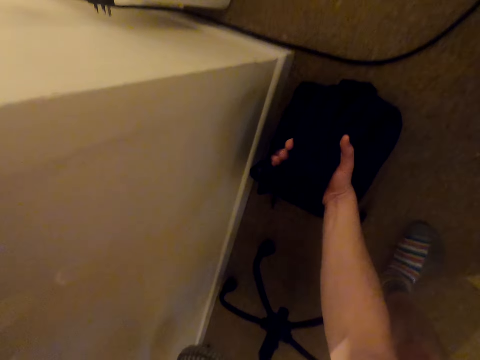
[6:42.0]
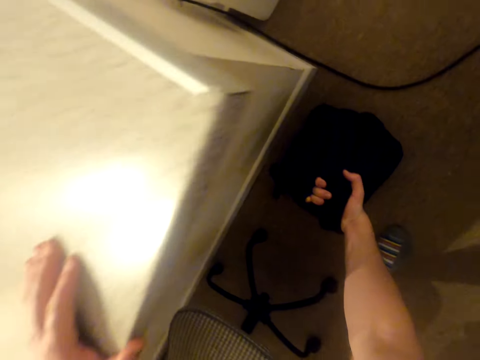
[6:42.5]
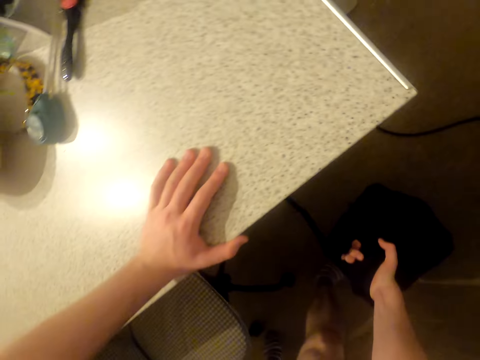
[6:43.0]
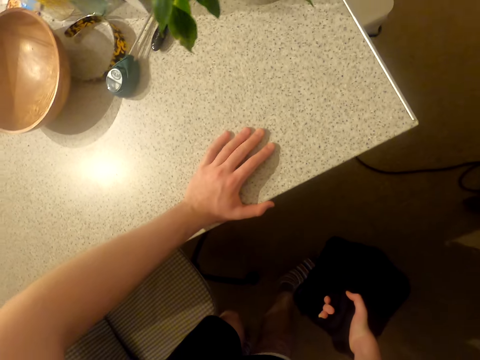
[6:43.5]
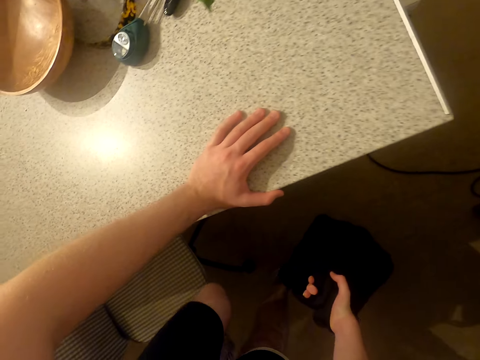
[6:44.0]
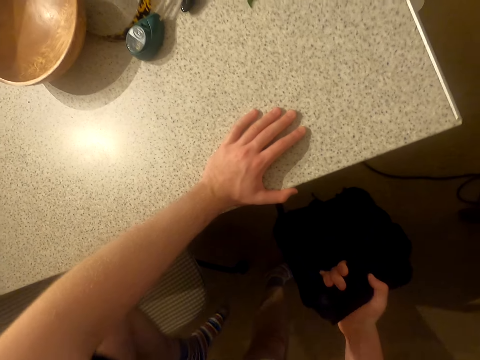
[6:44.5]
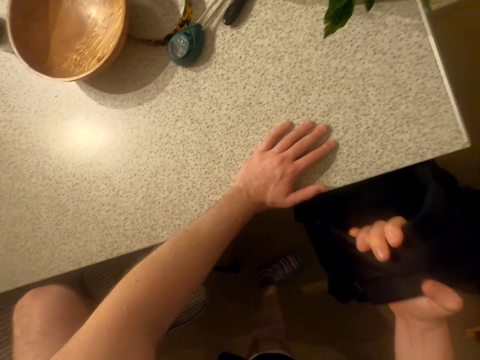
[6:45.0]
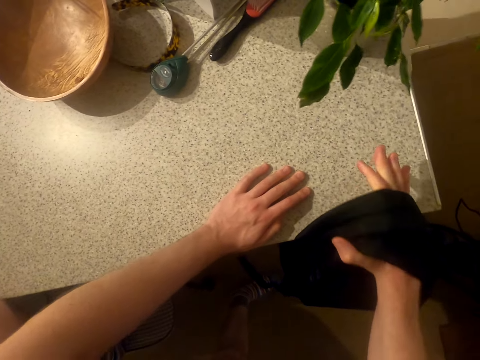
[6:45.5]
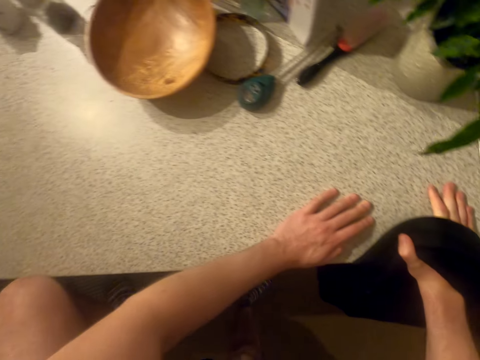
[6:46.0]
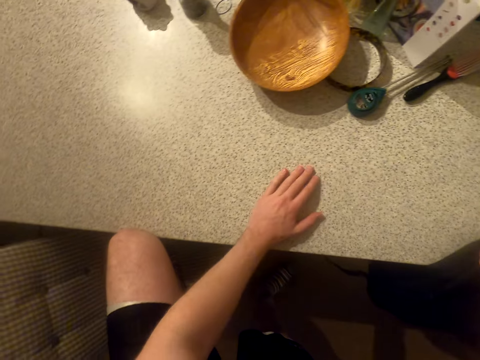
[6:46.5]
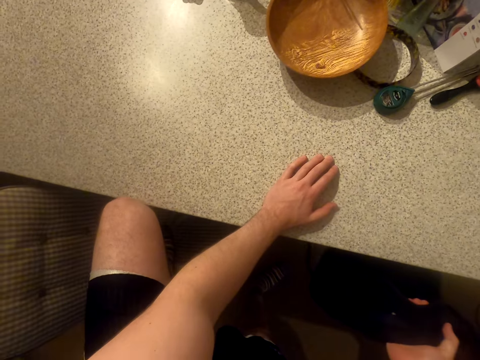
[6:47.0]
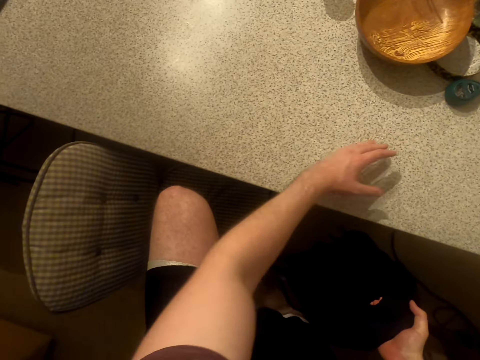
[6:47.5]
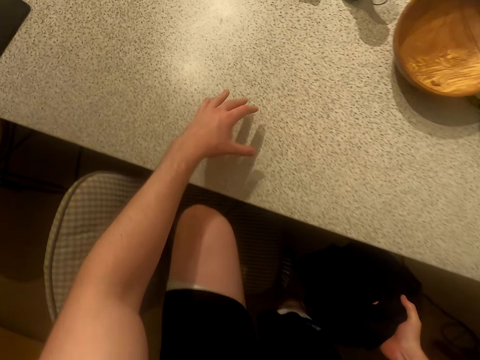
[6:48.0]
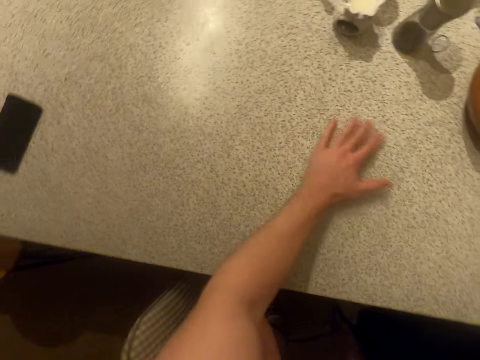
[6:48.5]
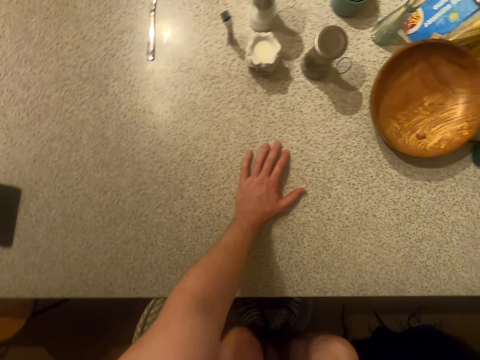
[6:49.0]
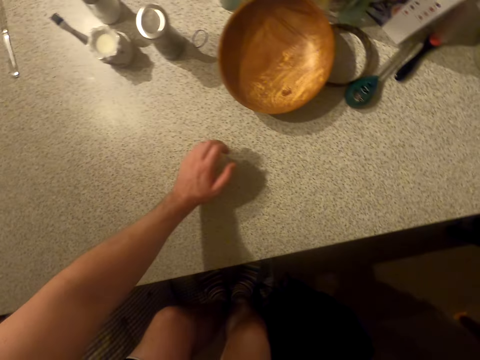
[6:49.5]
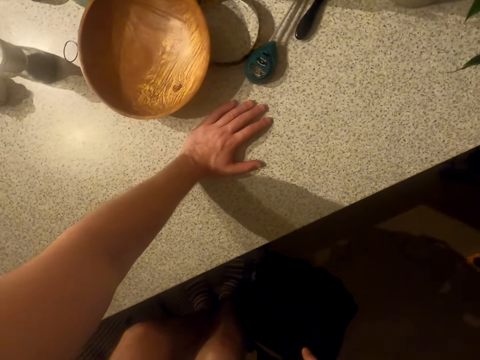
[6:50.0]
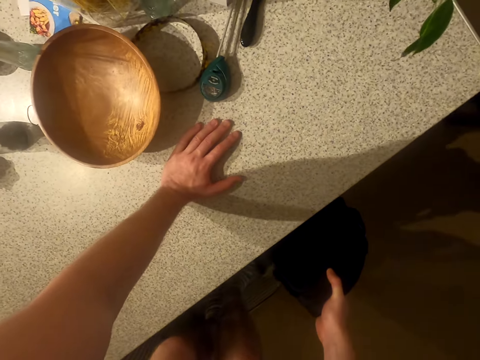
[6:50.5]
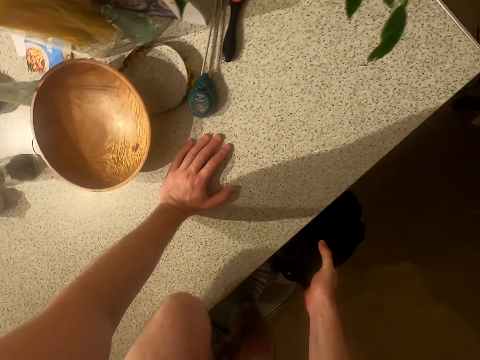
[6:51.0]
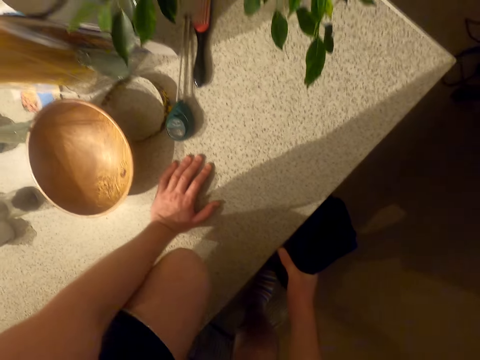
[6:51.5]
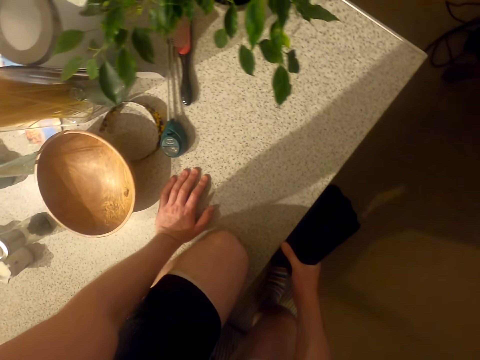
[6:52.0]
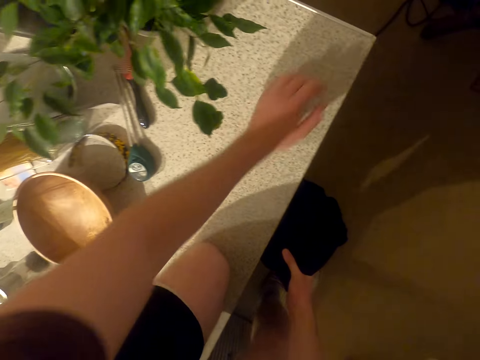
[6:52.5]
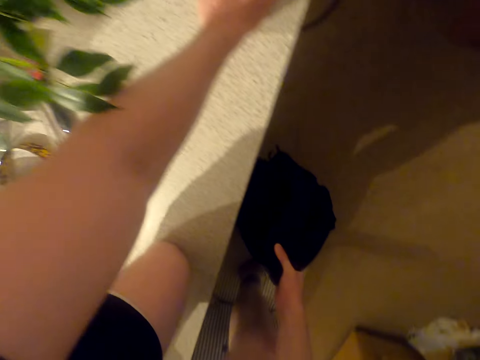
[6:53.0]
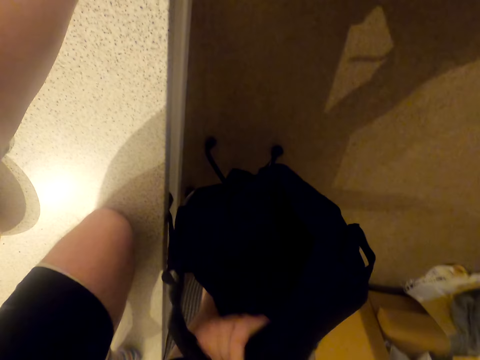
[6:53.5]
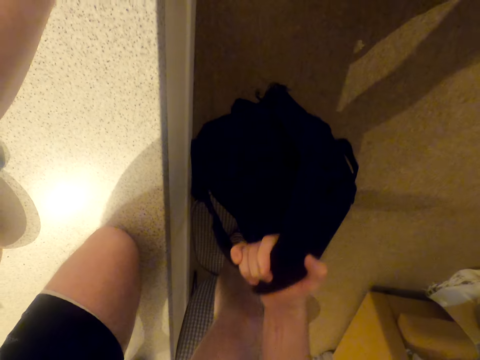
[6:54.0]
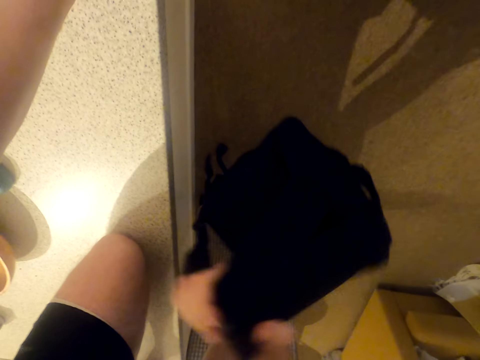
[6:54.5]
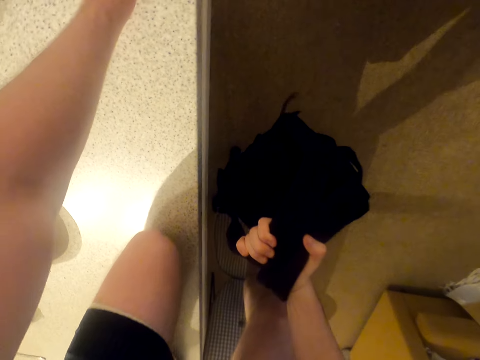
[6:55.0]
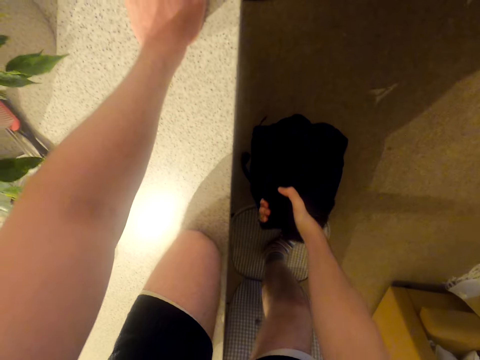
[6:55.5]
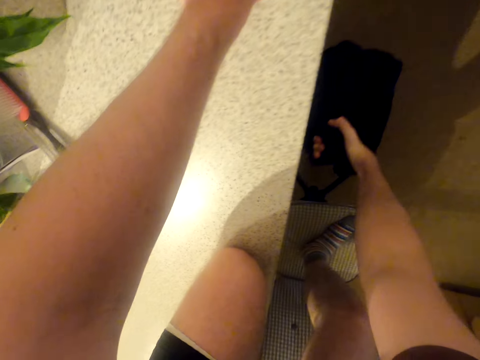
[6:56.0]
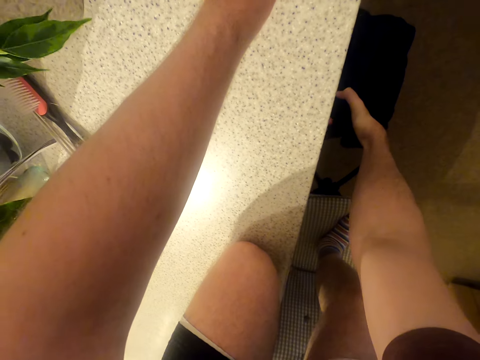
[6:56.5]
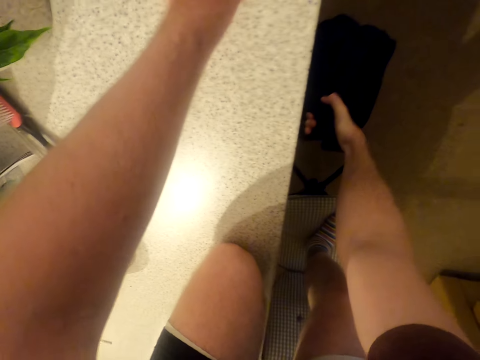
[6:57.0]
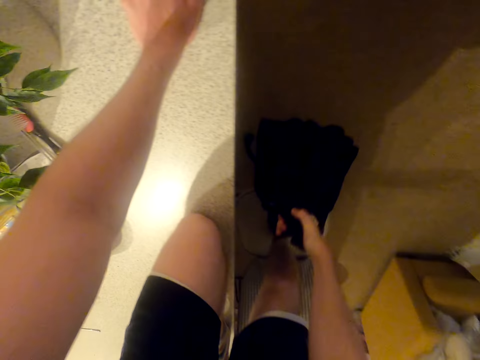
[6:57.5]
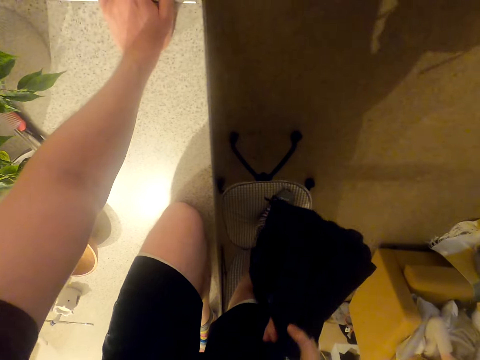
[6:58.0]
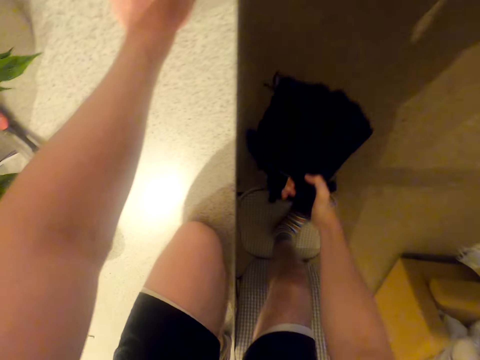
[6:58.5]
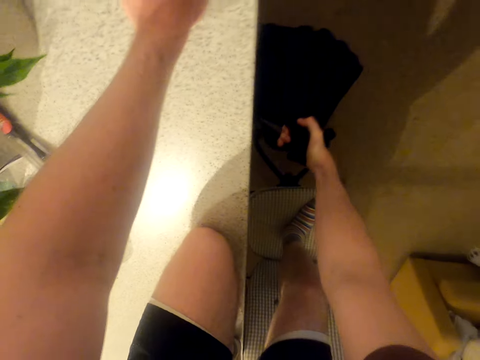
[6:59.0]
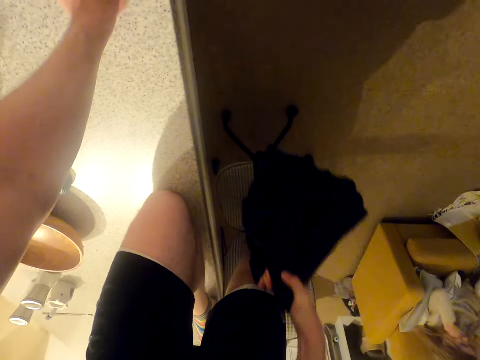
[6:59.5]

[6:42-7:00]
The camera wearer climbs the chair. They climb the counter top. They exercise. They lift the bag.

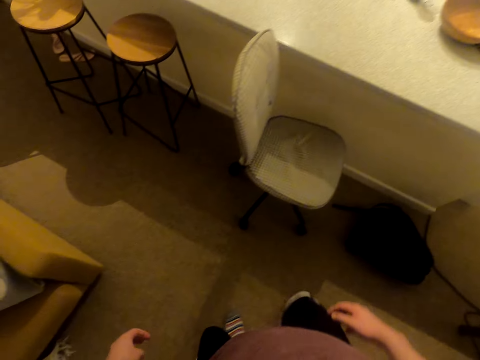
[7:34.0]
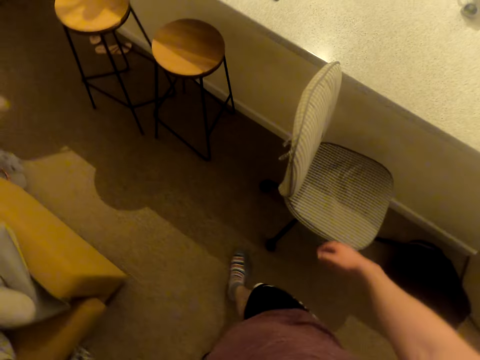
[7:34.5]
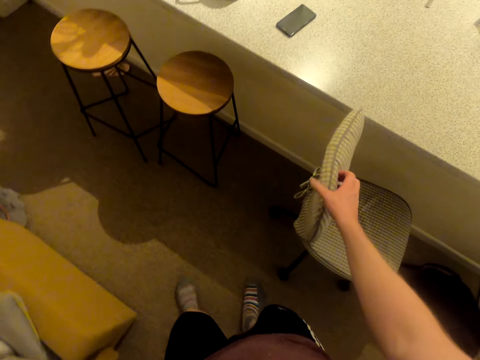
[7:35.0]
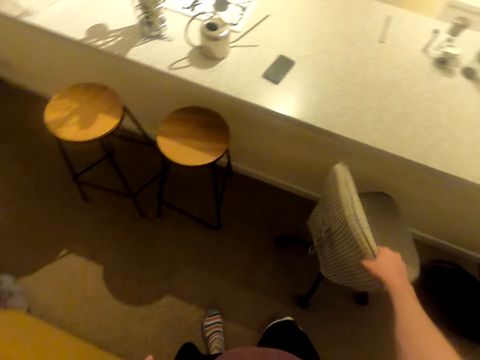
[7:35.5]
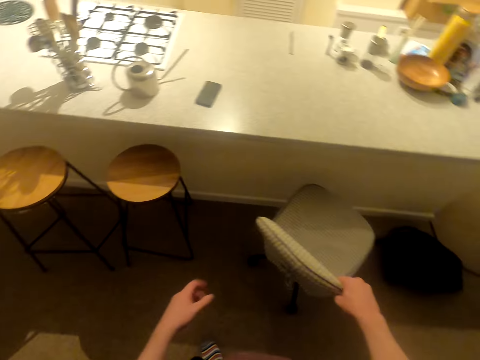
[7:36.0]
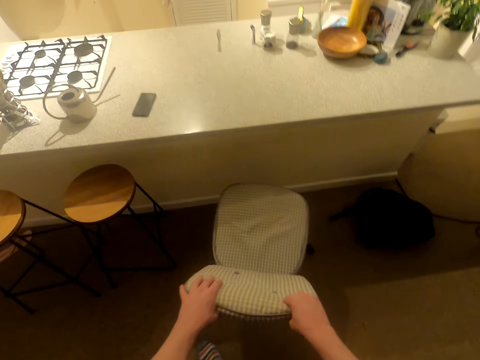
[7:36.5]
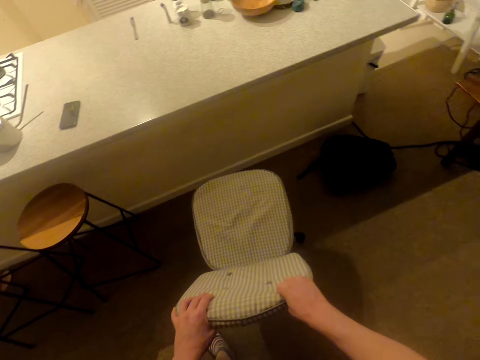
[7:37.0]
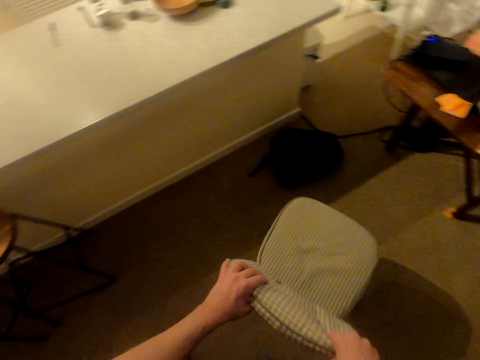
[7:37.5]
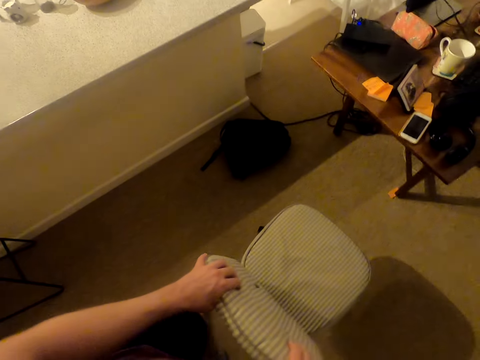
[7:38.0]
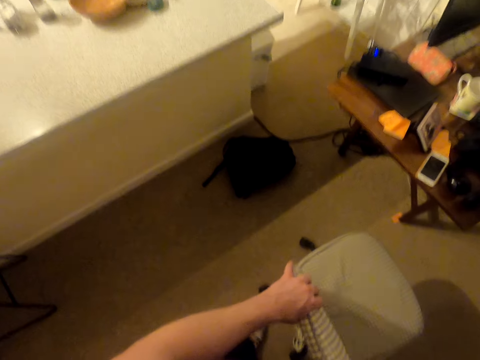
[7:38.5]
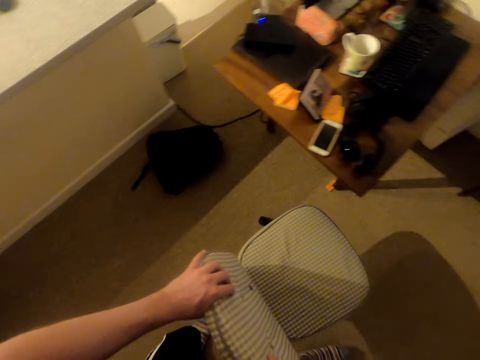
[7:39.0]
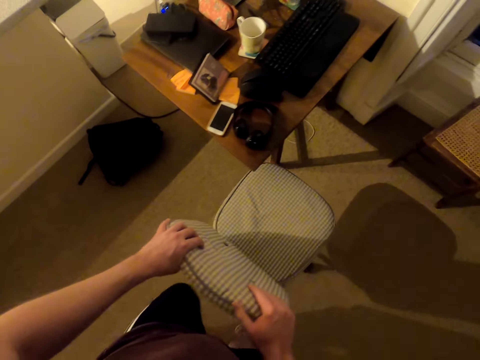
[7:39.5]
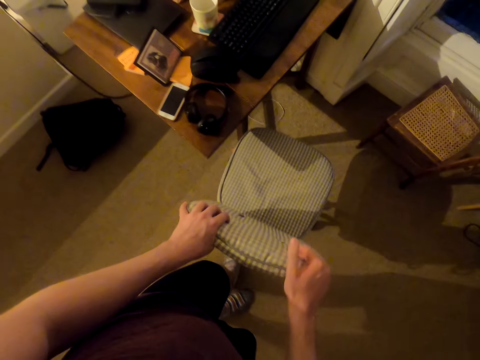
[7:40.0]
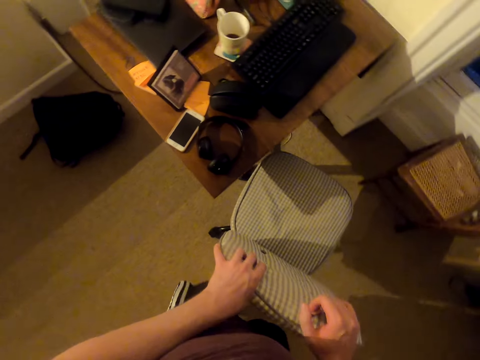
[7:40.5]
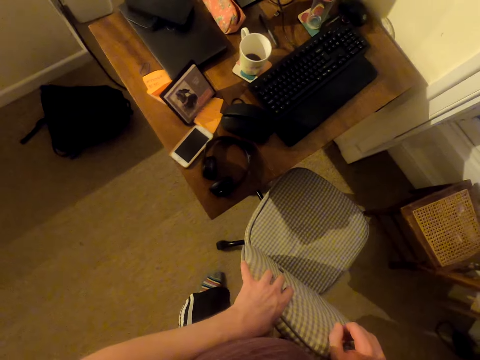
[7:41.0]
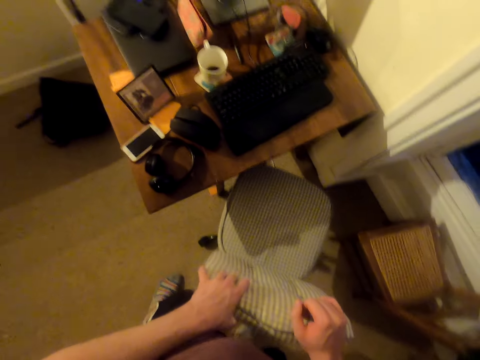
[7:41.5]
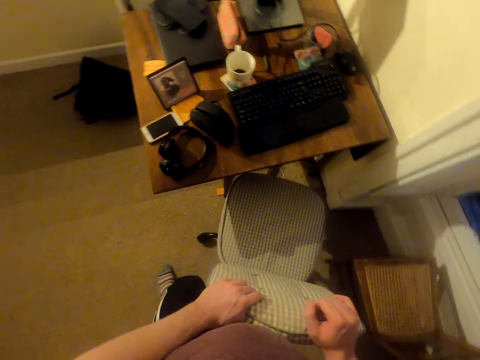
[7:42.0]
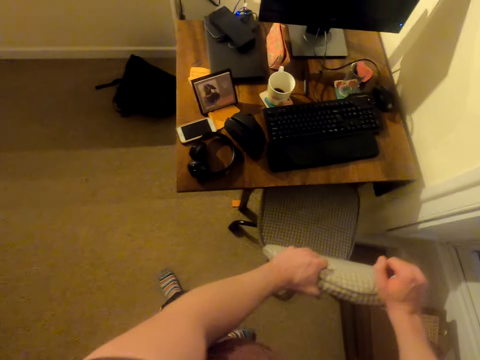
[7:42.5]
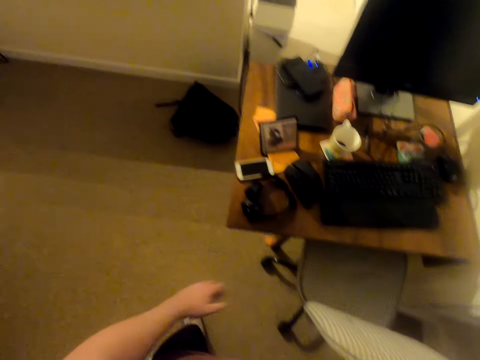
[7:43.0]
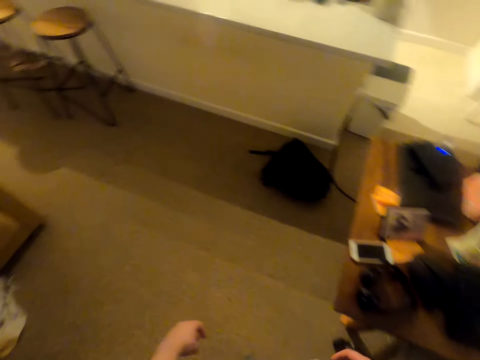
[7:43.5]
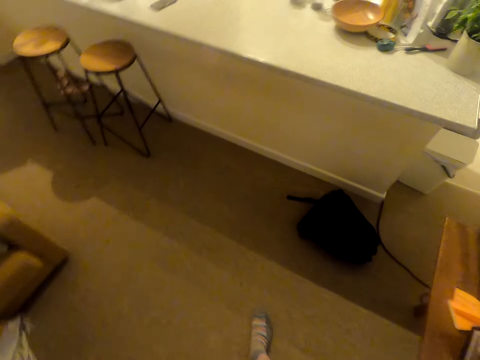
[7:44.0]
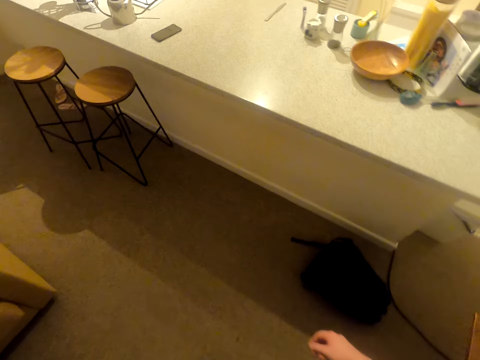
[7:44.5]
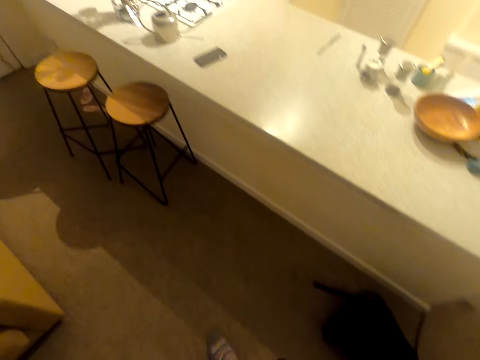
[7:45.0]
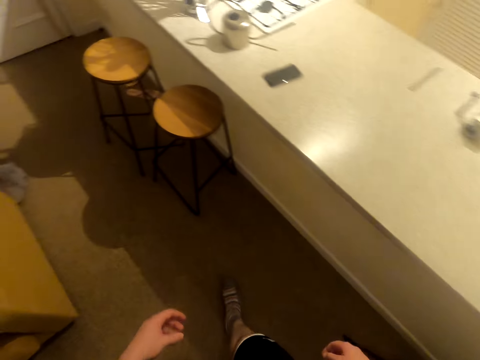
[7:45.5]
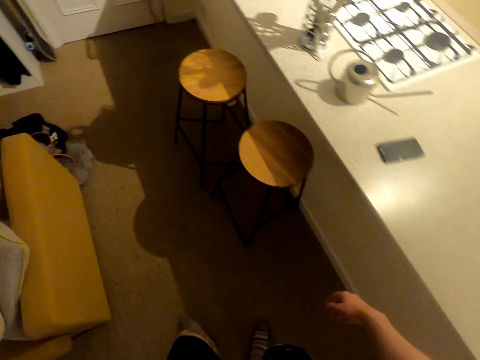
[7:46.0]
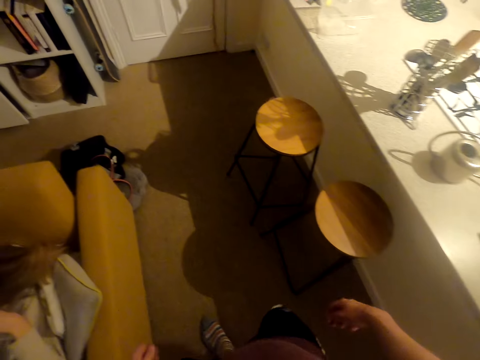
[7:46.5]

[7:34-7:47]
The camera wearer pushes the chair aside. They push the chair under the table. They walk around.
